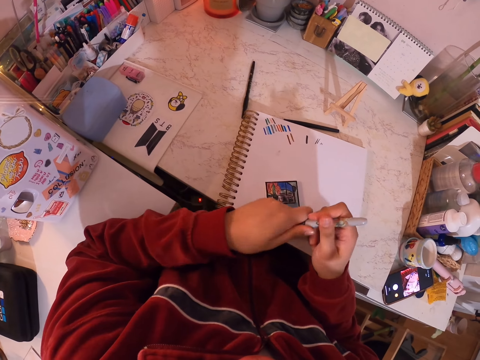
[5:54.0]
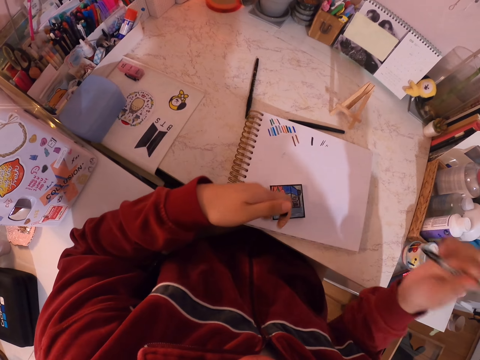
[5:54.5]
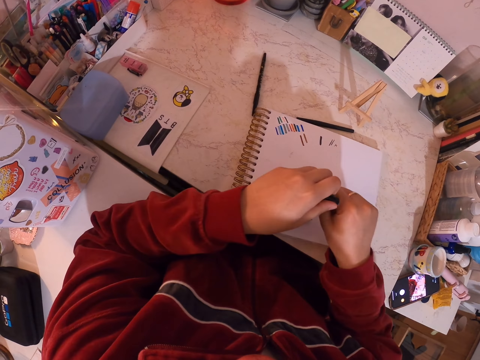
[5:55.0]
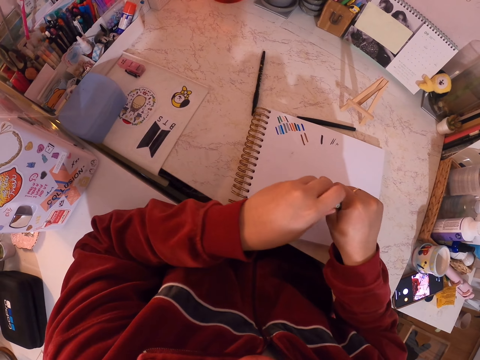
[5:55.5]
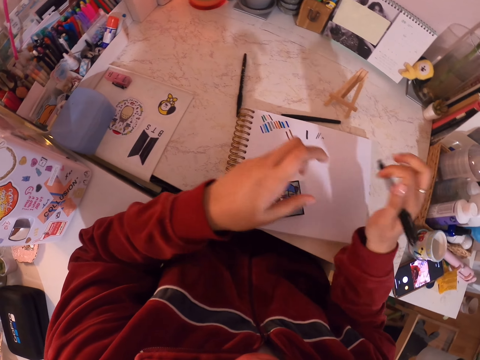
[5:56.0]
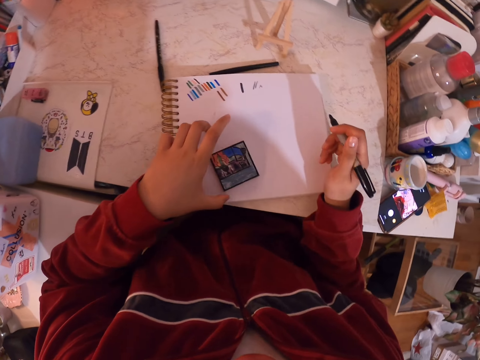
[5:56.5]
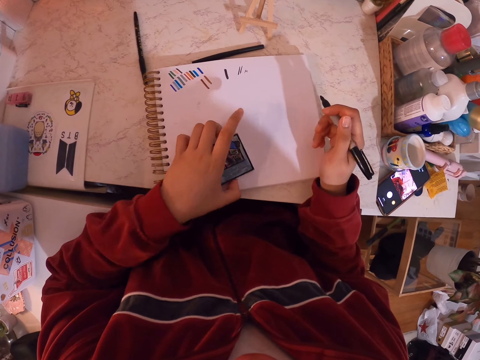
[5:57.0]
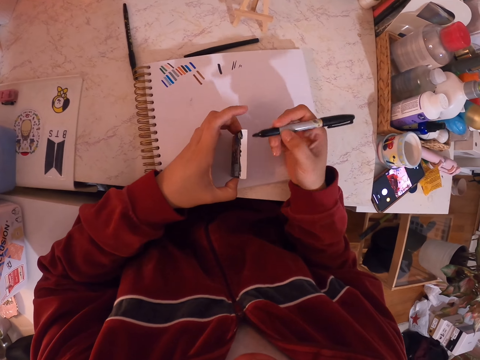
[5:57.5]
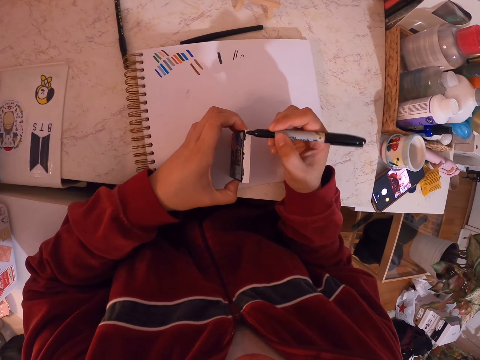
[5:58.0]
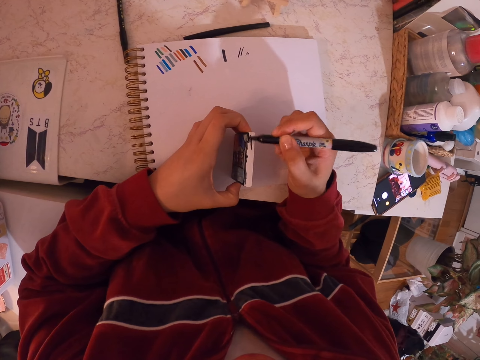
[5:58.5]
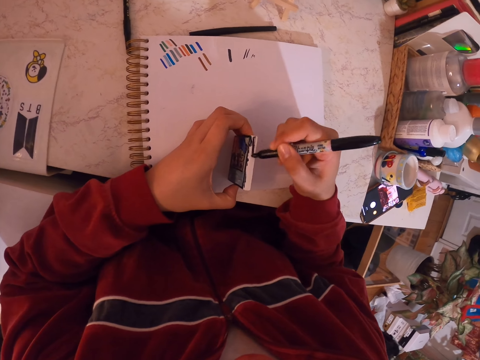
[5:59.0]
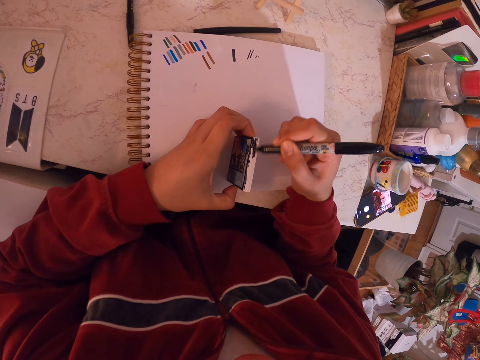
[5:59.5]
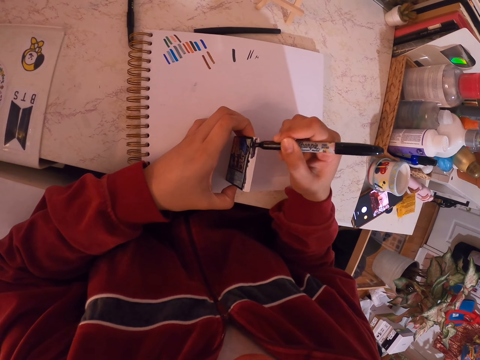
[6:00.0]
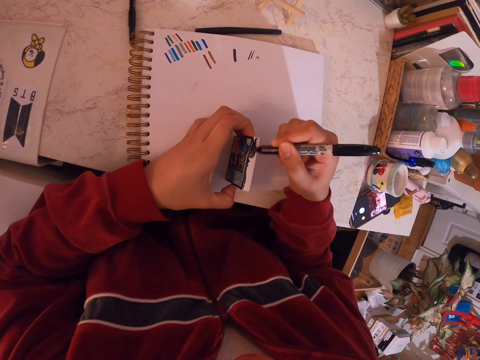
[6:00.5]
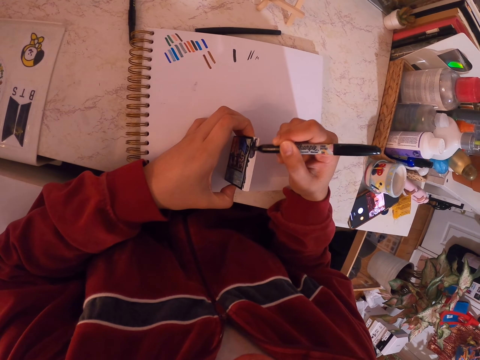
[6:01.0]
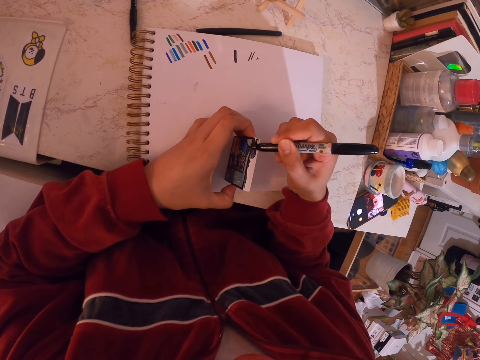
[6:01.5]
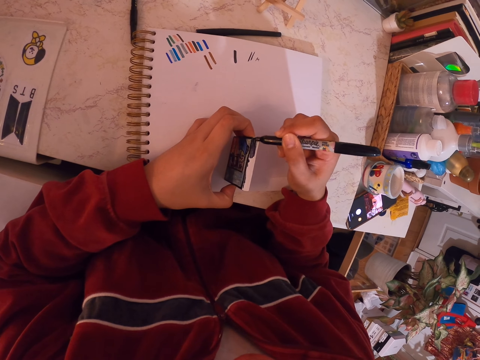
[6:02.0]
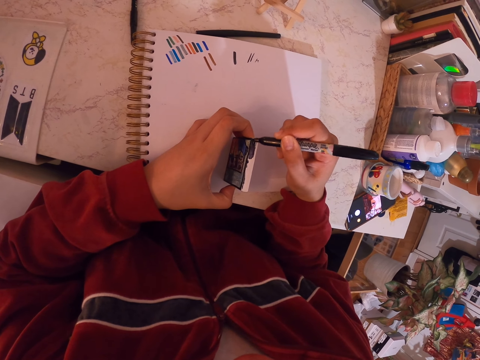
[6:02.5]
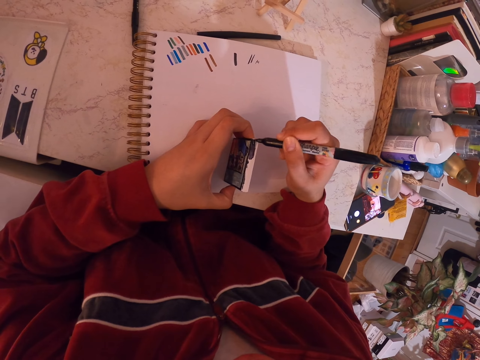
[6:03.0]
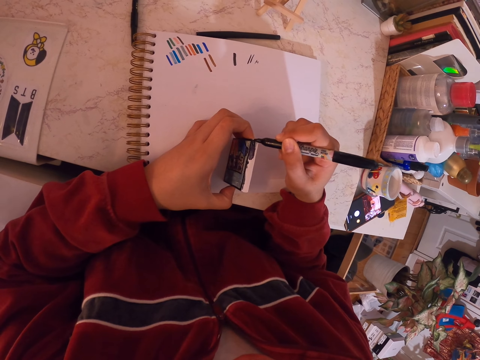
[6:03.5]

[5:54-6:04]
The camera wearer uncaps the mark pen. They hold the art. They pick up the miniature painting and hold the pen. They shade the edges of the miniature painting with the mark pen.

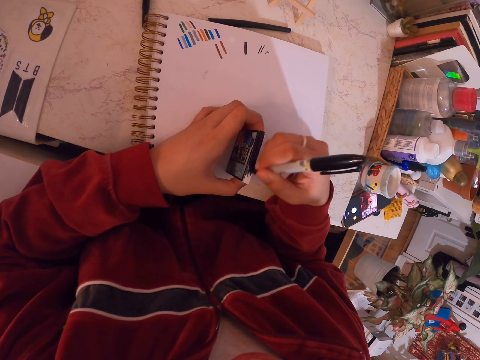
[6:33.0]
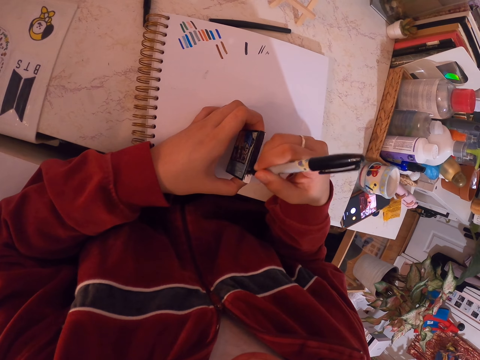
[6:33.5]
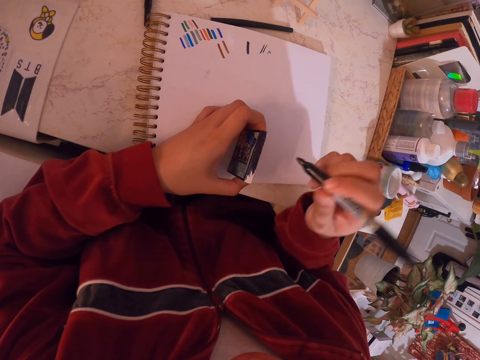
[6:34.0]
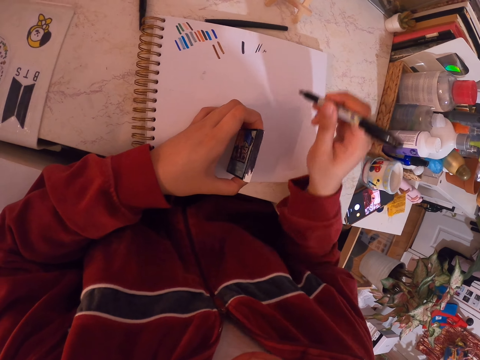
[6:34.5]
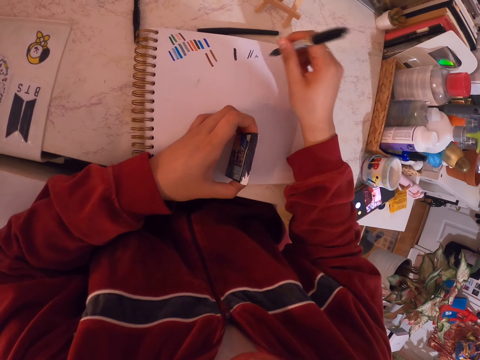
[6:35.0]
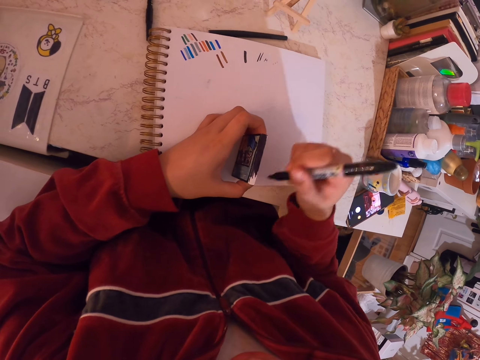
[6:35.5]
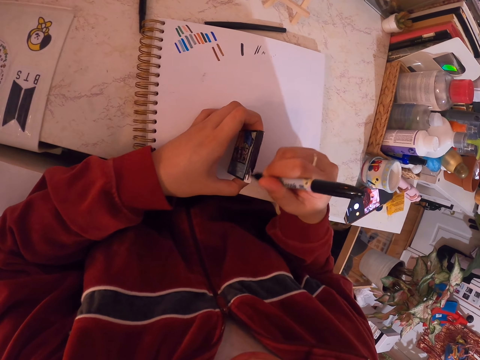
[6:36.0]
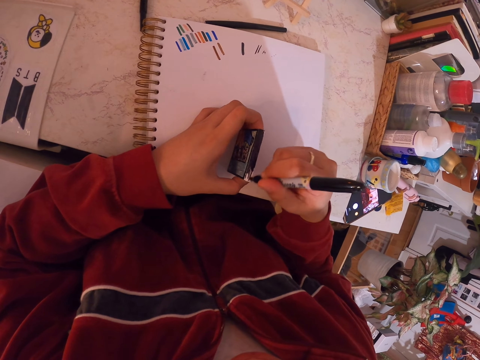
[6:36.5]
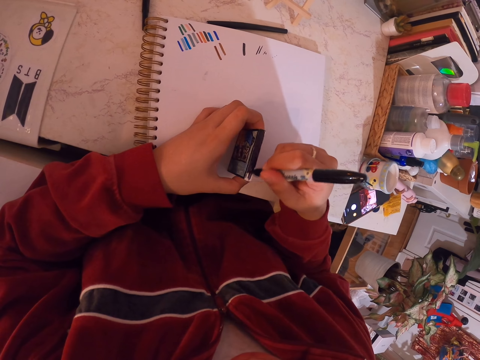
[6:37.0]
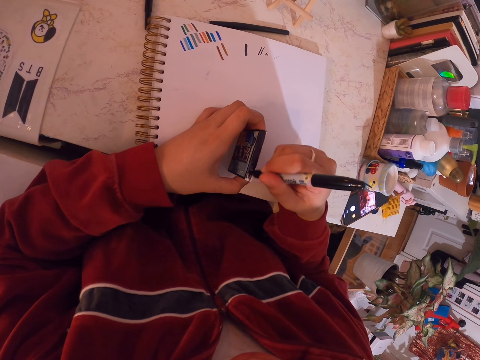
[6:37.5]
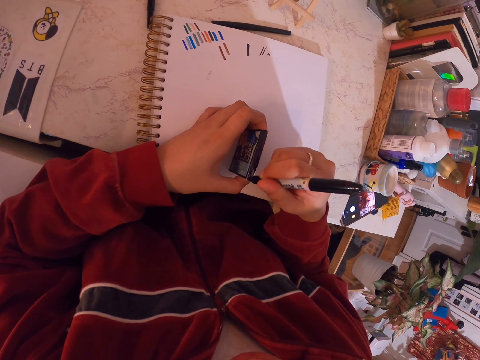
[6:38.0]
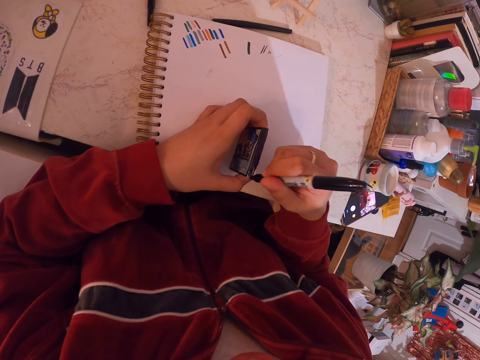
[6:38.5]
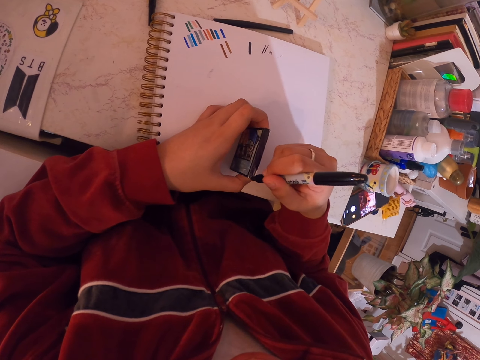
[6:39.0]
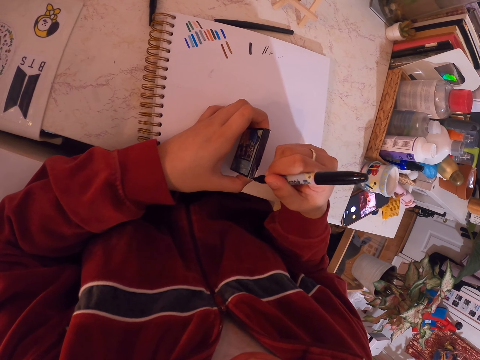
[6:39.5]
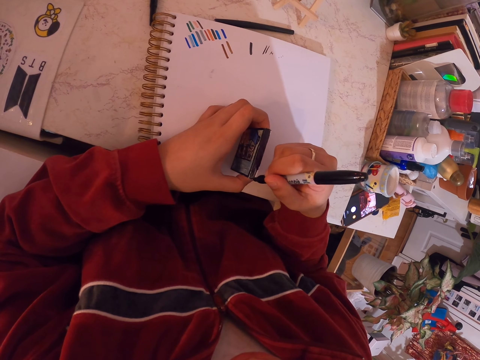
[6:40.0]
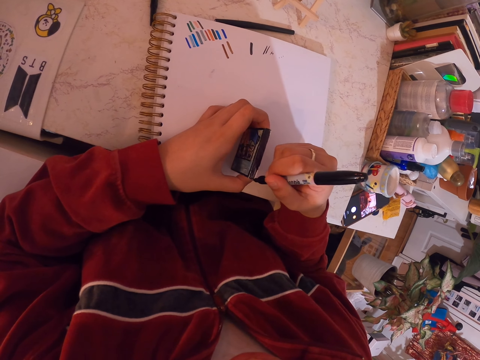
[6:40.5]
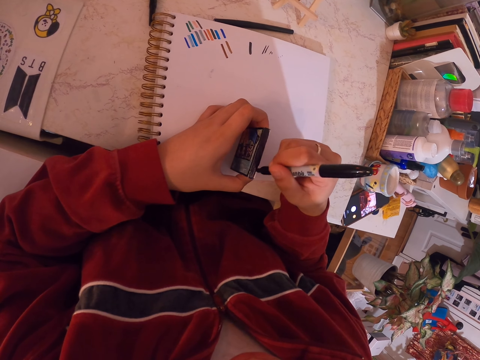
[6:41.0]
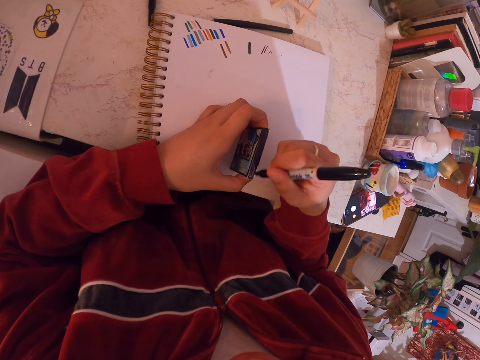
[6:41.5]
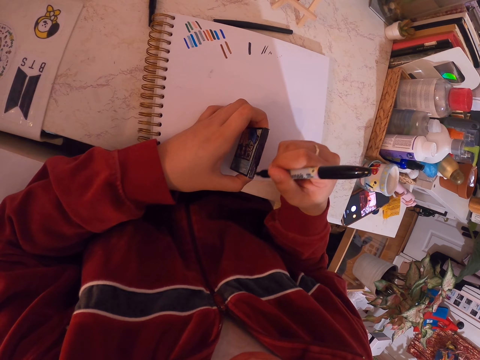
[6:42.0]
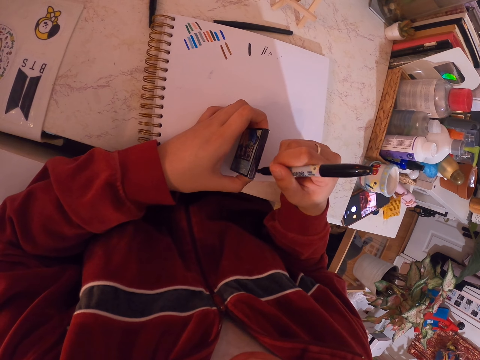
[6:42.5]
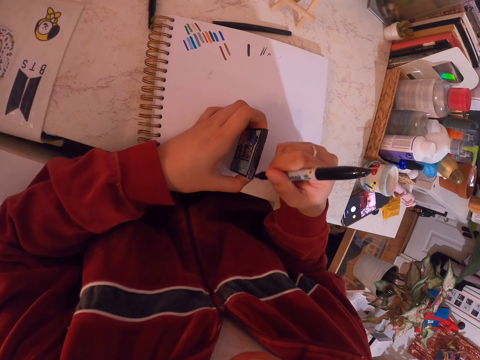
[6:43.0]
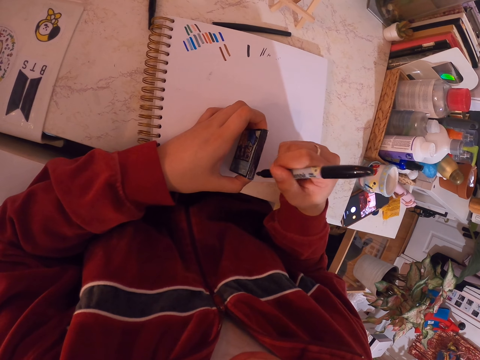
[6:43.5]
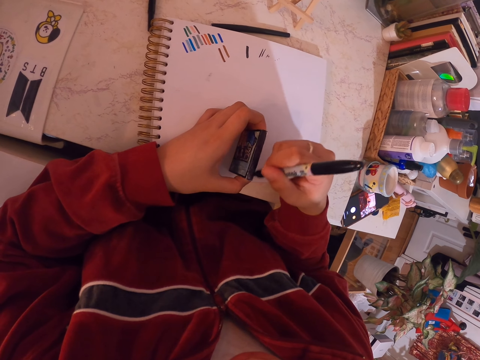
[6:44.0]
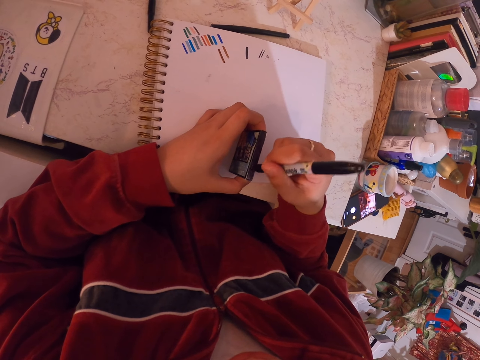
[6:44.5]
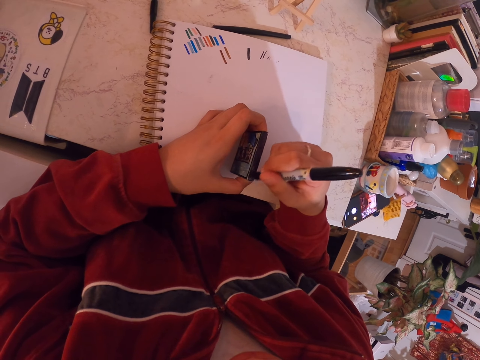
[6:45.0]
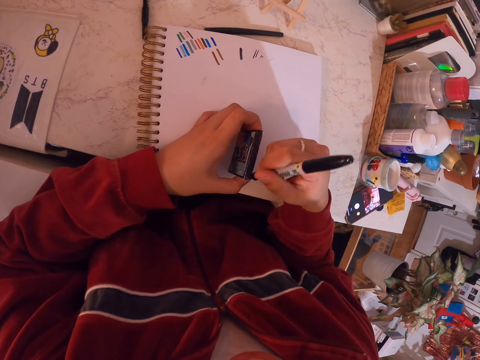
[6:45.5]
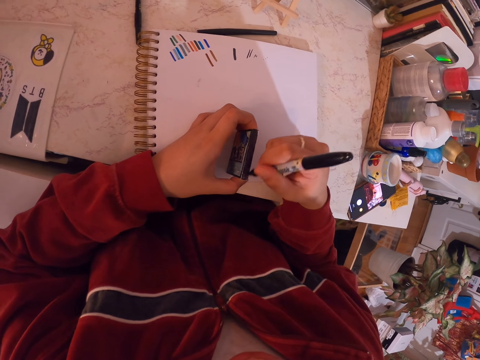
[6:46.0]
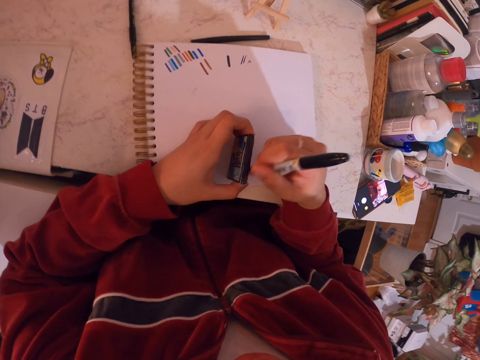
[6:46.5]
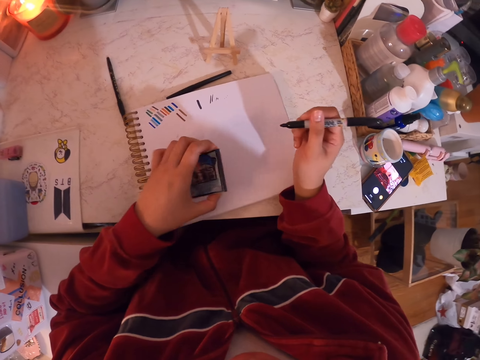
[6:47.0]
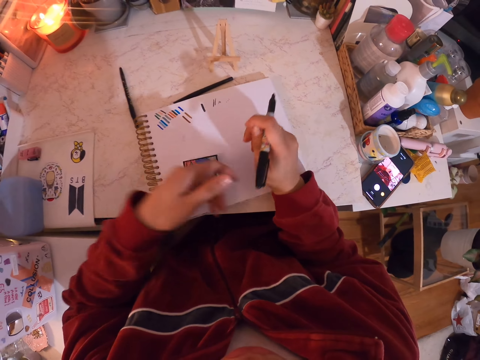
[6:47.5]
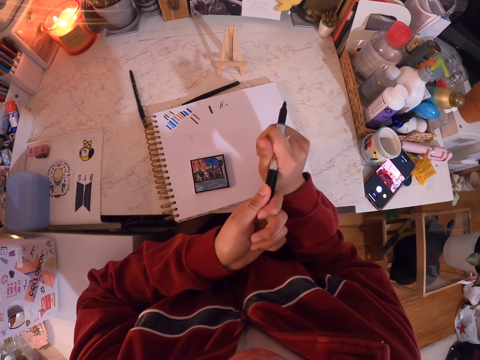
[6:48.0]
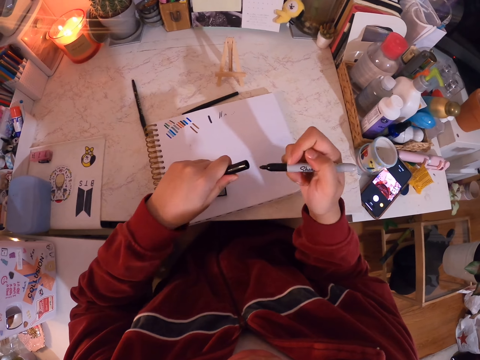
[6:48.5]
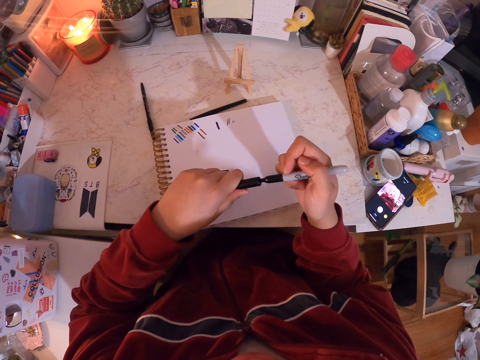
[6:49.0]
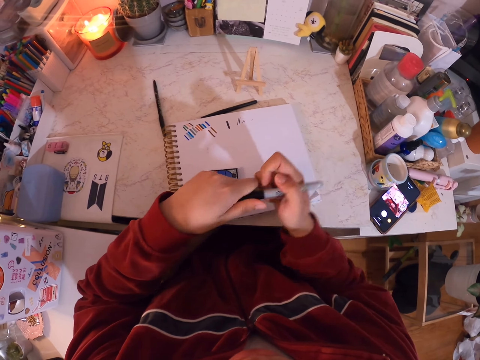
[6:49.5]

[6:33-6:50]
The camera wearer holds the miniature painting and checks the mark pen. They shade the edges of the miniature painting with the mark pen. They put the miniature painting down, hold the mark pen, and cap the mark pen.
